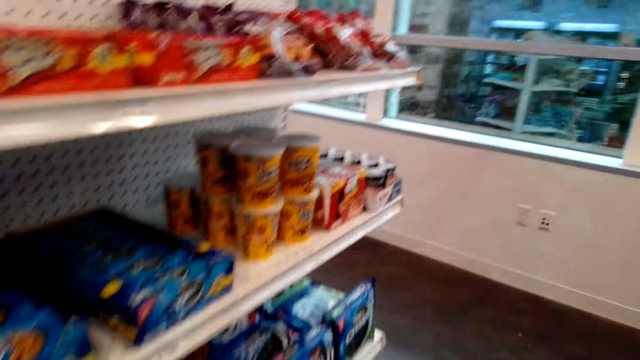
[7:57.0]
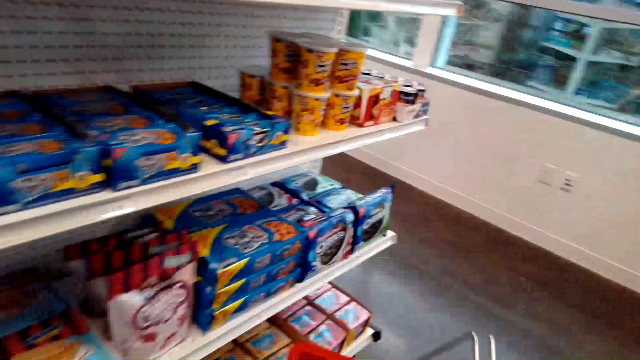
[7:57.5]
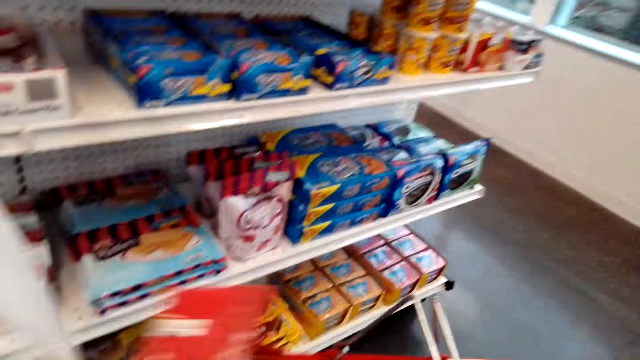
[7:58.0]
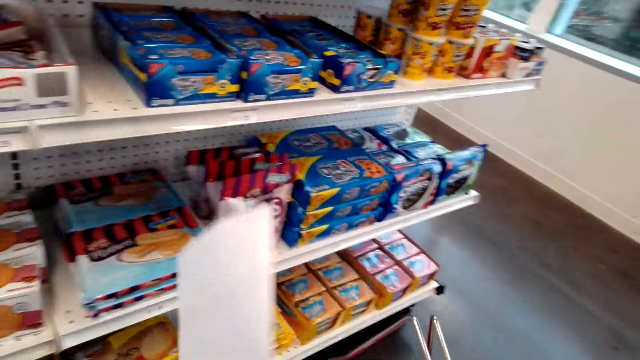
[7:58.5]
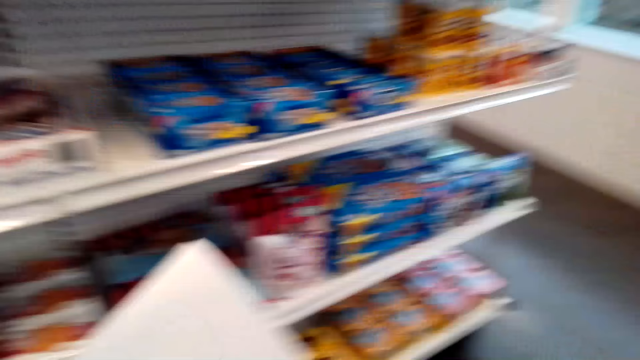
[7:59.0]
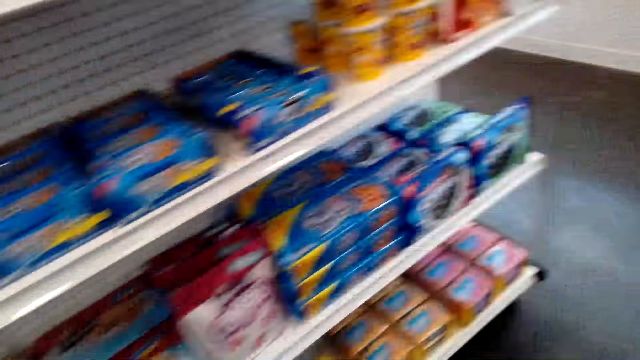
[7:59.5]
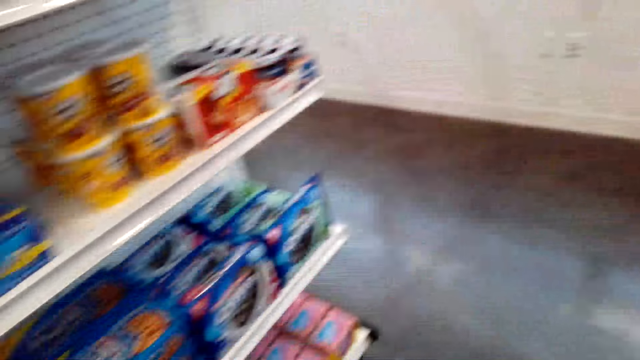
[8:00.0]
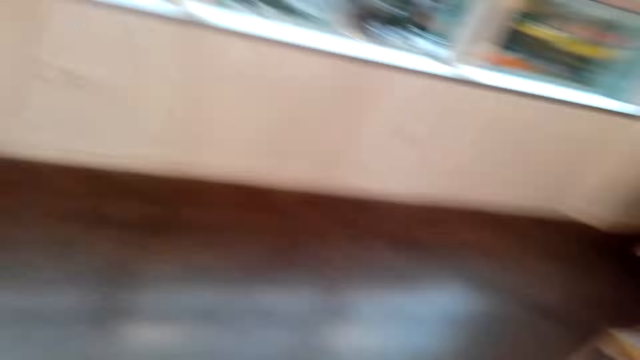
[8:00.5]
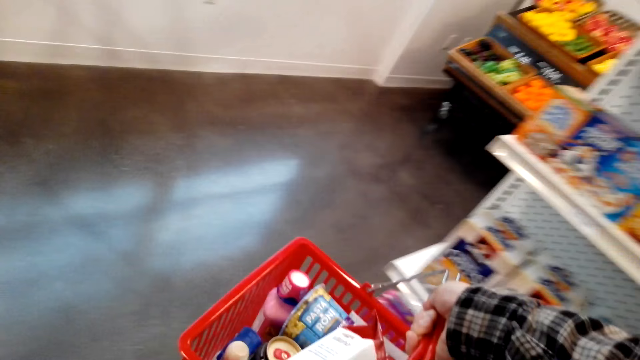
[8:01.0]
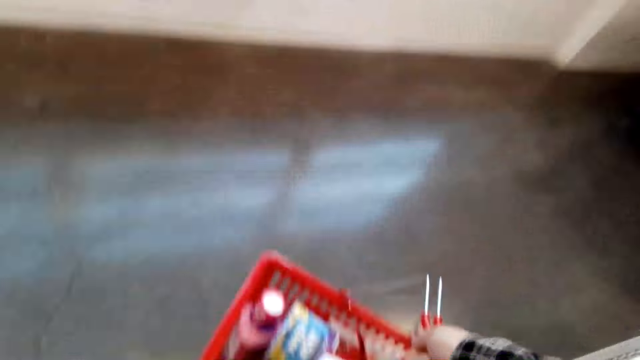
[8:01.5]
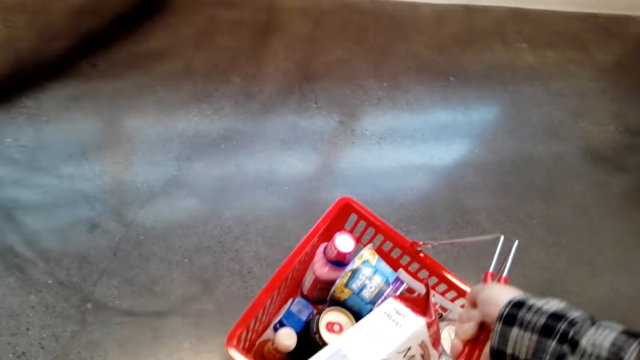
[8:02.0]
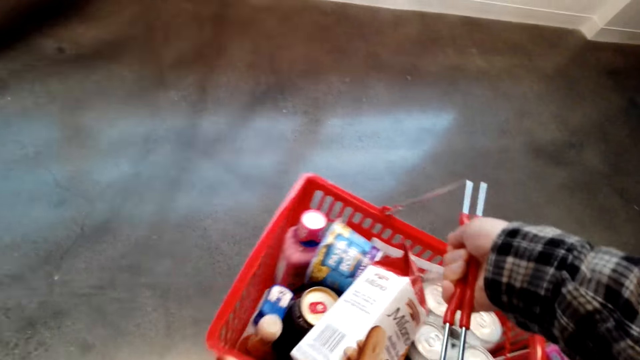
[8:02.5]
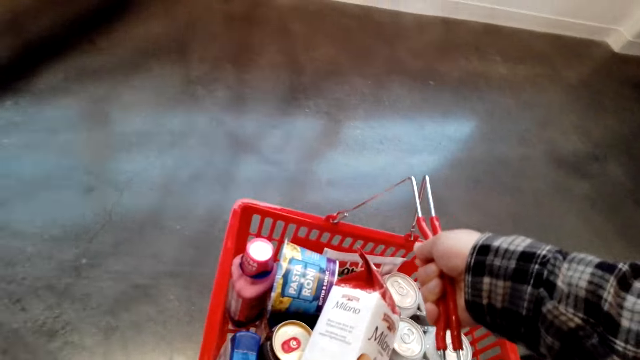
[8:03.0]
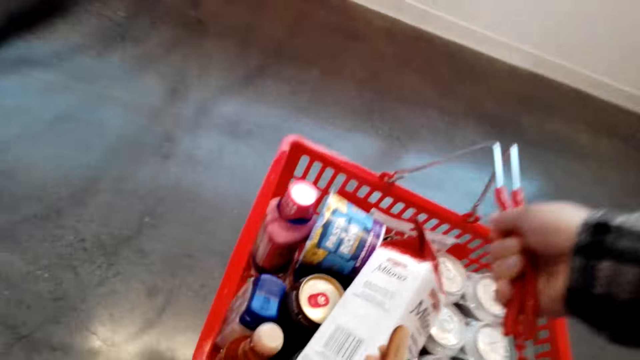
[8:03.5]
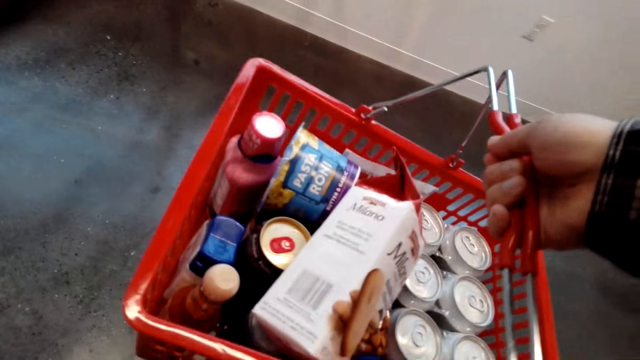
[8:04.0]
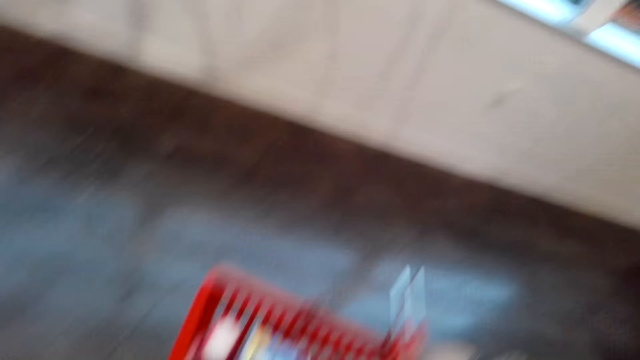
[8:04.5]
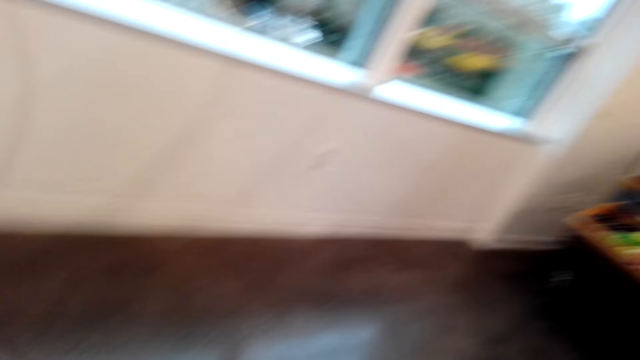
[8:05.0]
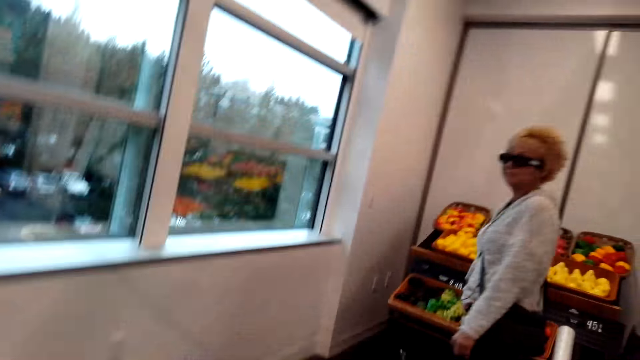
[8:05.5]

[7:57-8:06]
The camera wearer puts a packet of Milano cookies in the basket. They walk around the shelf.

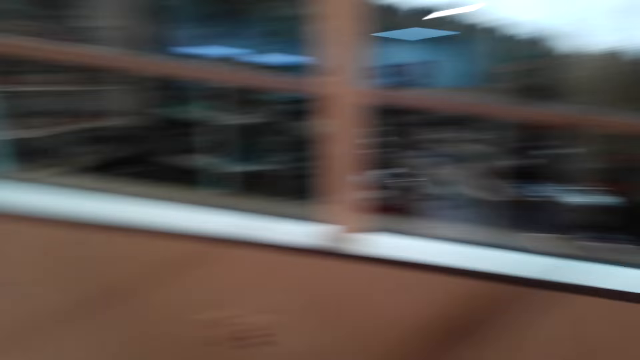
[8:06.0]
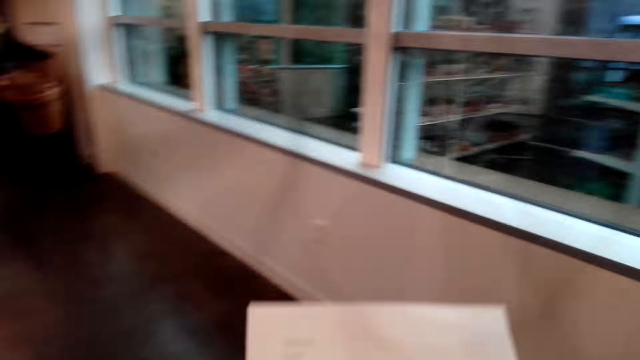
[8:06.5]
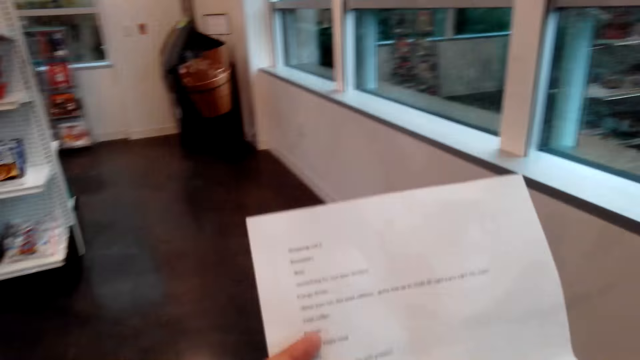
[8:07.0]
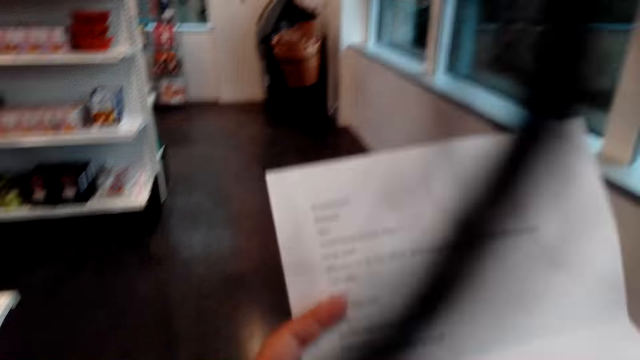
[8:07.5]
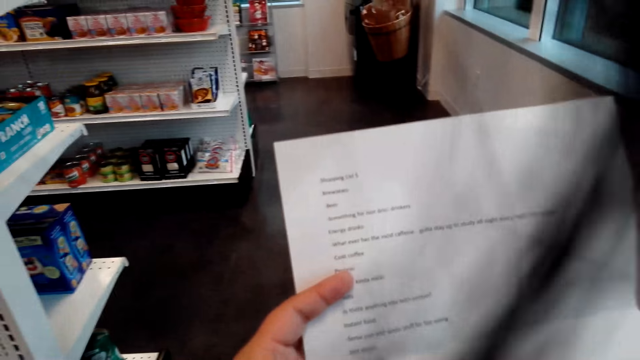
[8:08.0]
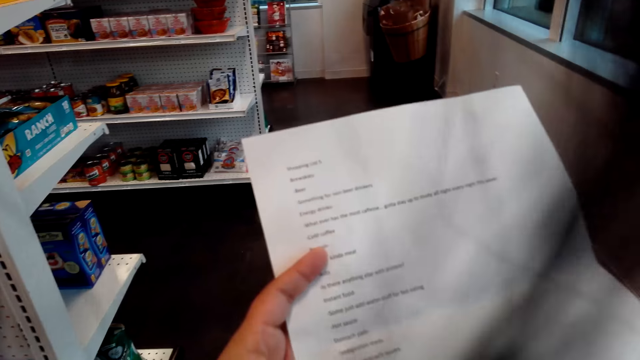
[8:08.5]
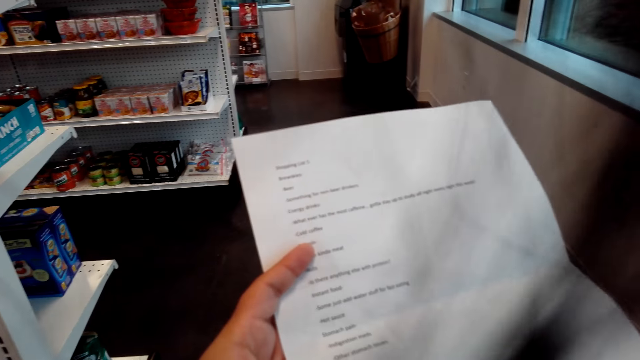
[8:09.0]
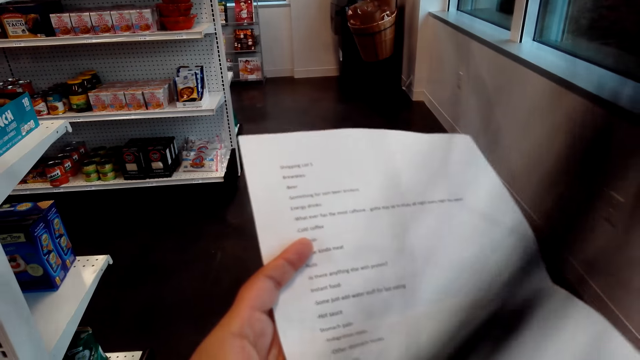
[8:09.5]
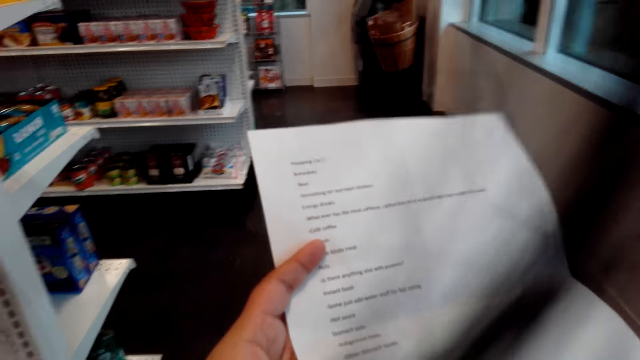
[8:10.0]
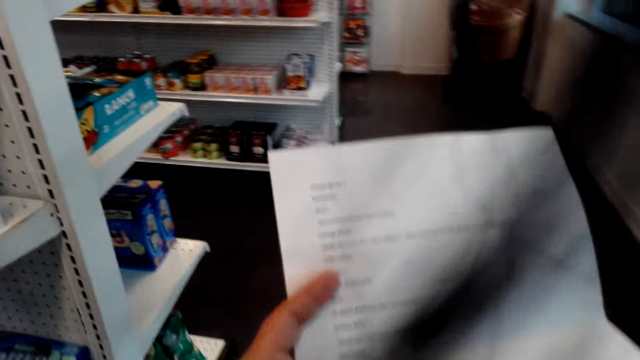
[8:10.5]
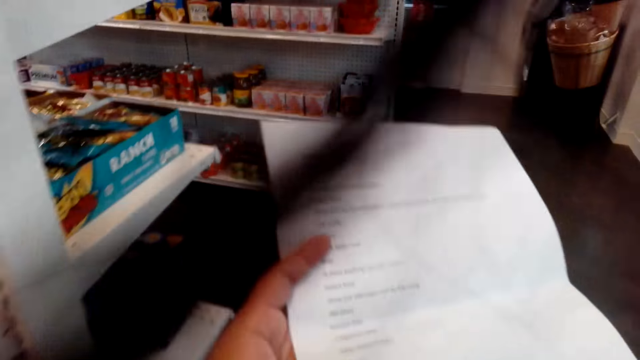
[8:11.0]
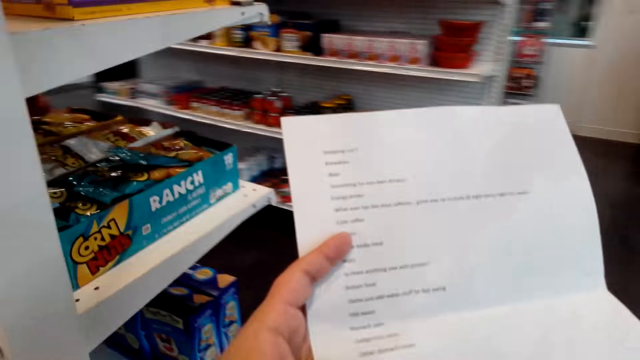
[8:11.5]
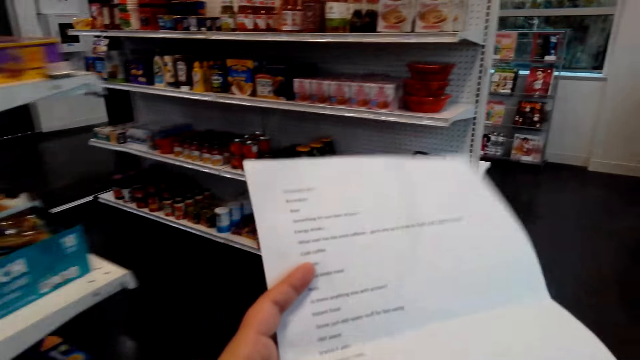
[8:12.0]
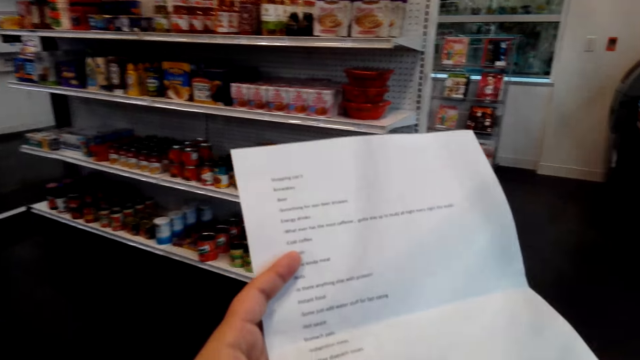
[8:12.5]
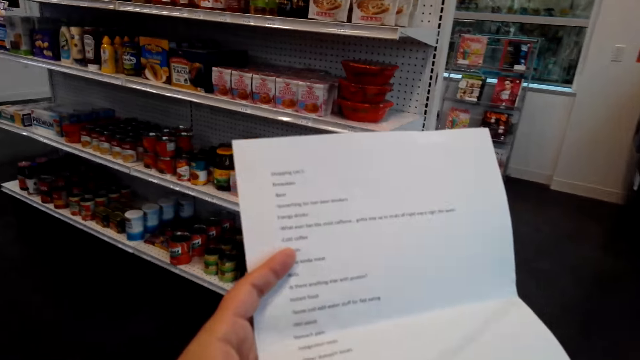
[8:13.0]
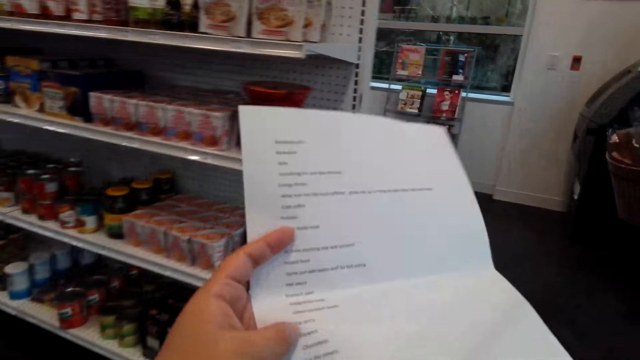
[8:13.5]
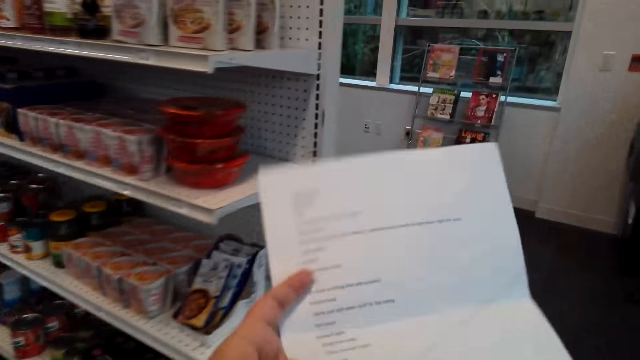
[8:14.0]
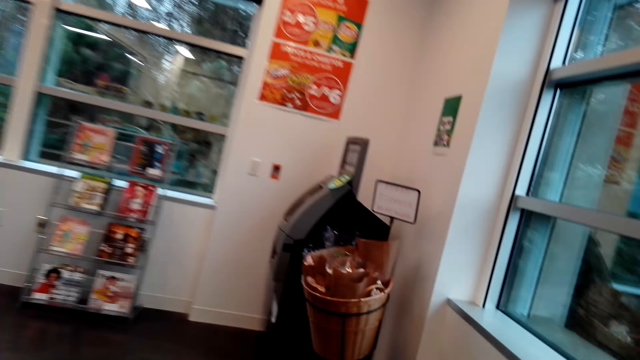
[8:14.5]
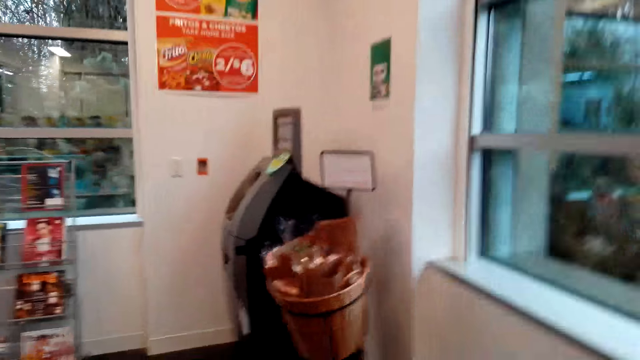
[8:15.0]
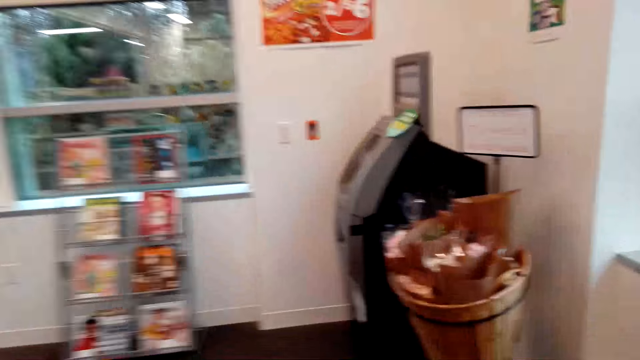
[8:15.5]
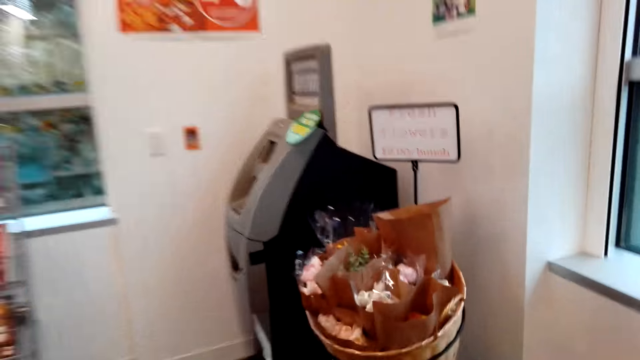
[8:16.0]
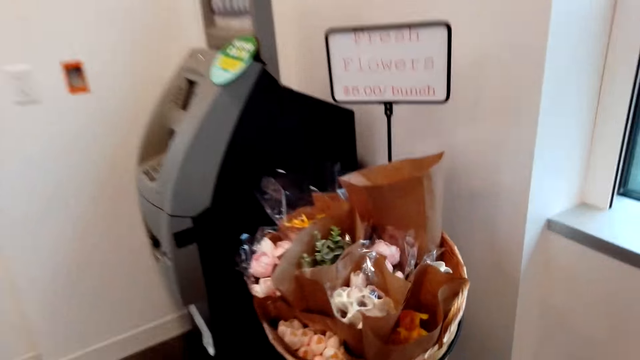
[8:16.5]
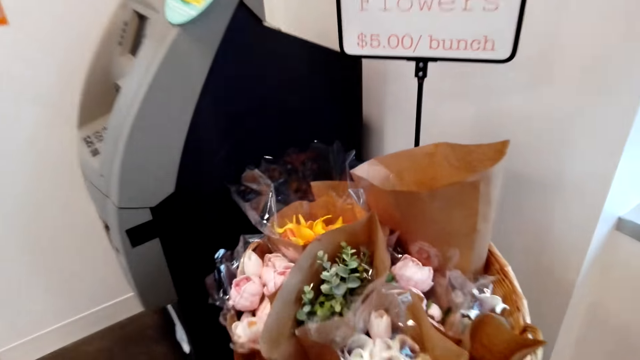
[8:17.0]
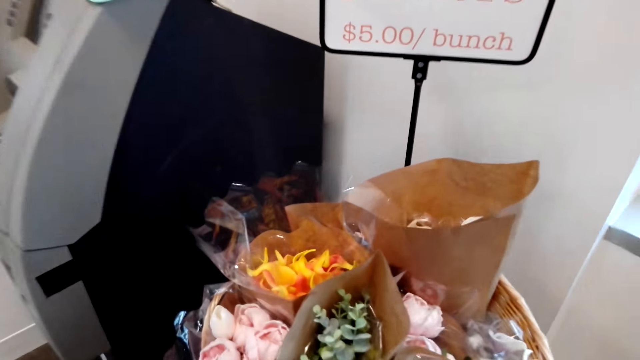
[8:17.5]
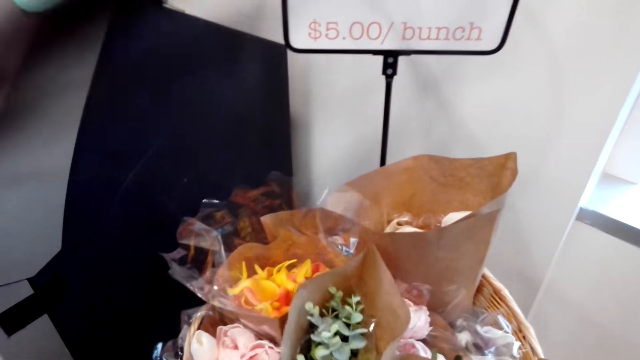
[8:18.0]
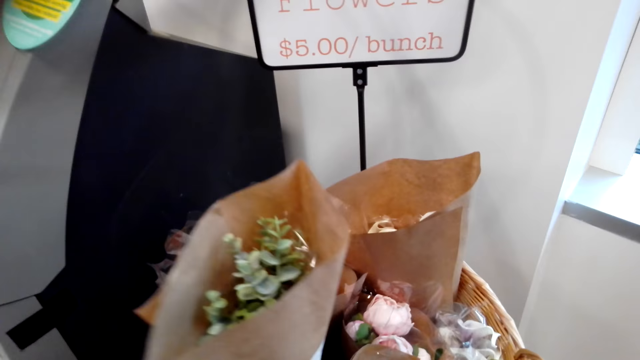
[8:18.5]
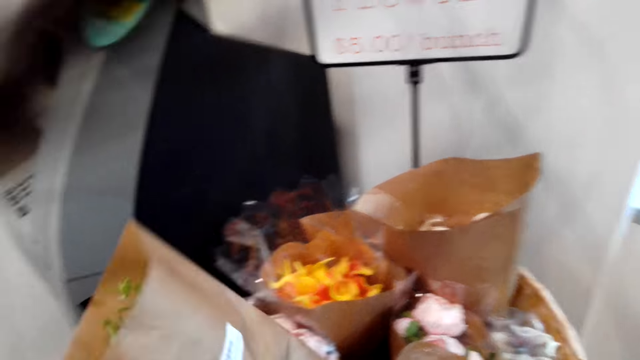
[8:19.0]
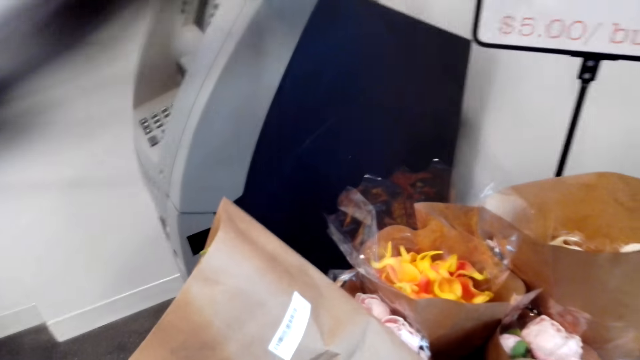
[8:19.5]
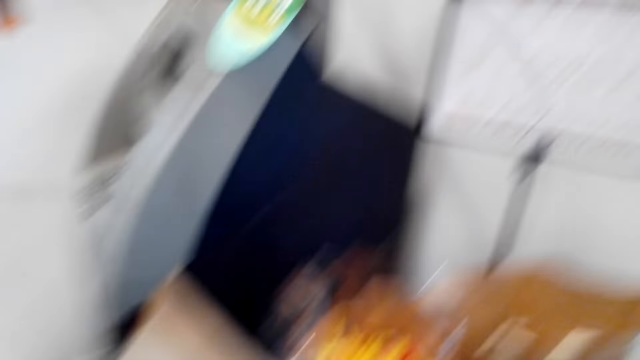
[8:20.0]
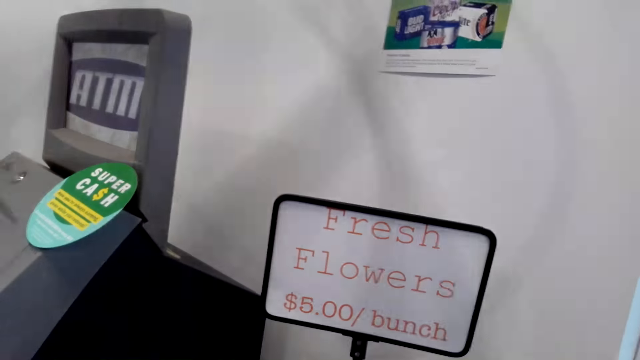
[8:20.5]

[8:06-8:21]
The camera wearer checks the sheet of paper. They walk to the flowers and pick up a flower.
